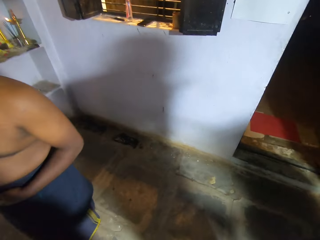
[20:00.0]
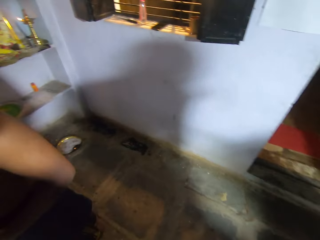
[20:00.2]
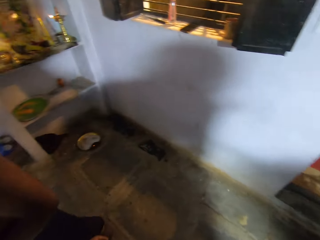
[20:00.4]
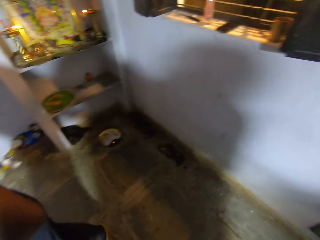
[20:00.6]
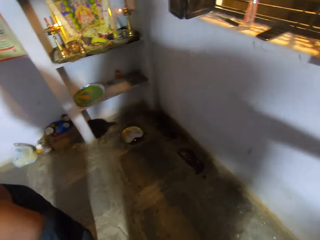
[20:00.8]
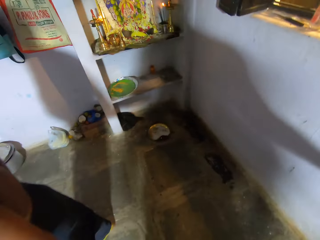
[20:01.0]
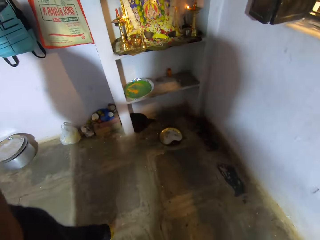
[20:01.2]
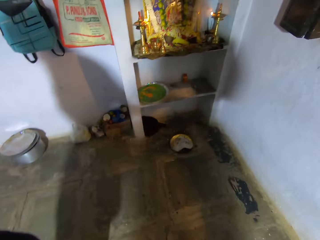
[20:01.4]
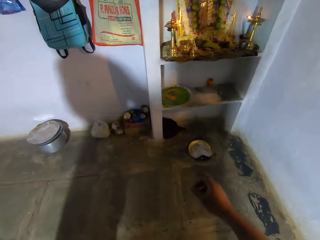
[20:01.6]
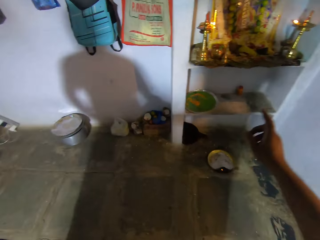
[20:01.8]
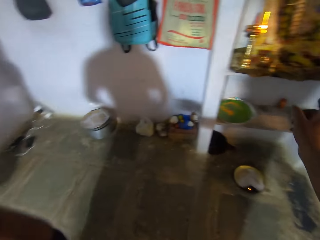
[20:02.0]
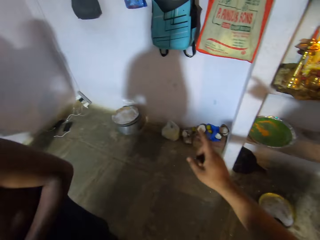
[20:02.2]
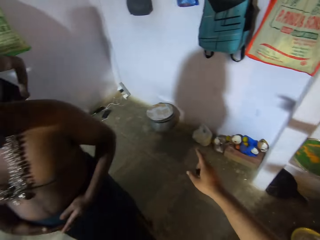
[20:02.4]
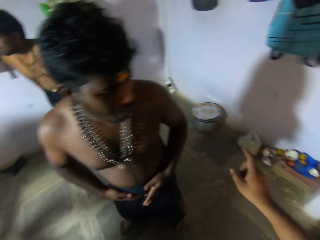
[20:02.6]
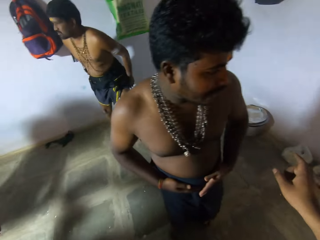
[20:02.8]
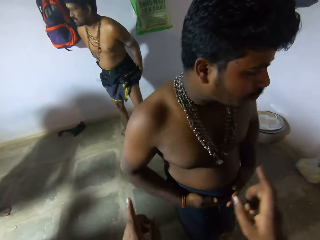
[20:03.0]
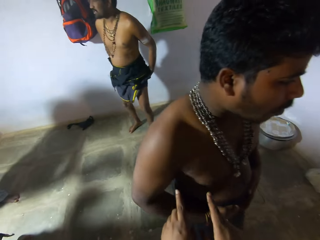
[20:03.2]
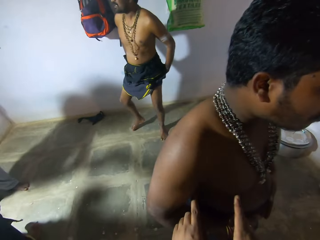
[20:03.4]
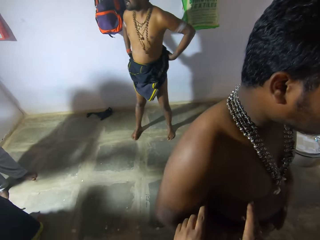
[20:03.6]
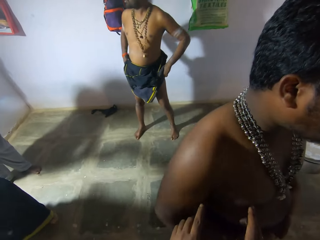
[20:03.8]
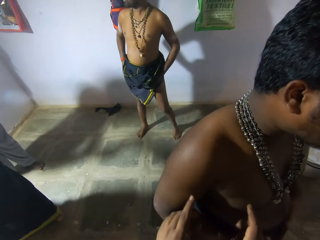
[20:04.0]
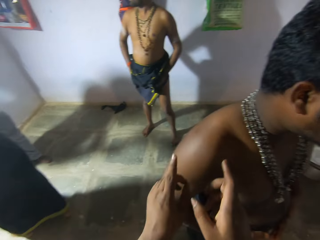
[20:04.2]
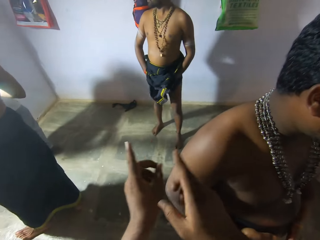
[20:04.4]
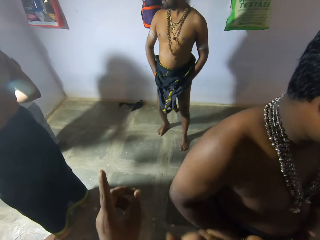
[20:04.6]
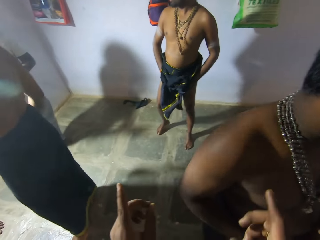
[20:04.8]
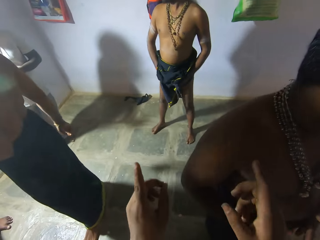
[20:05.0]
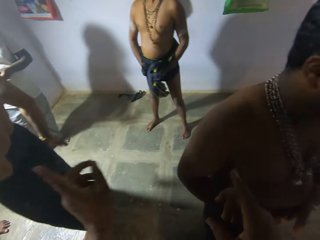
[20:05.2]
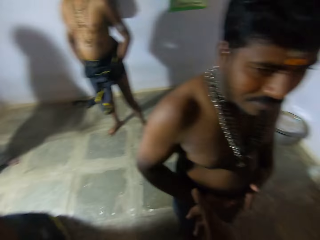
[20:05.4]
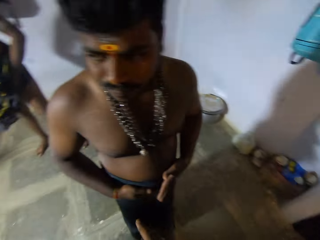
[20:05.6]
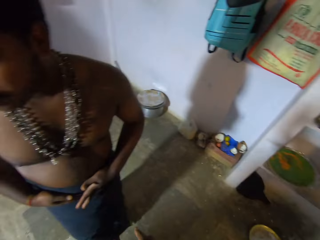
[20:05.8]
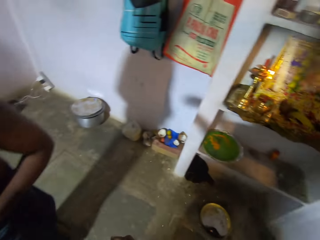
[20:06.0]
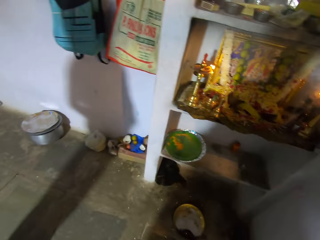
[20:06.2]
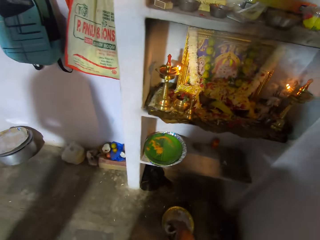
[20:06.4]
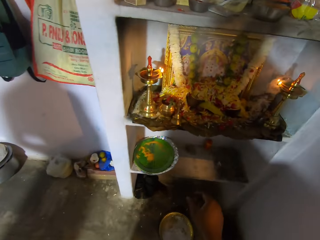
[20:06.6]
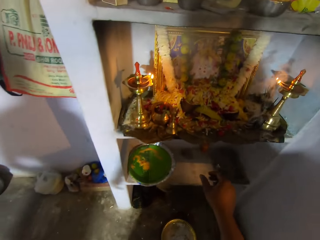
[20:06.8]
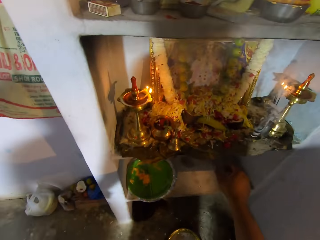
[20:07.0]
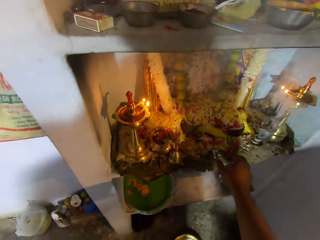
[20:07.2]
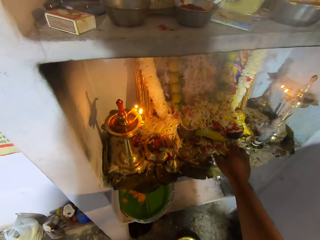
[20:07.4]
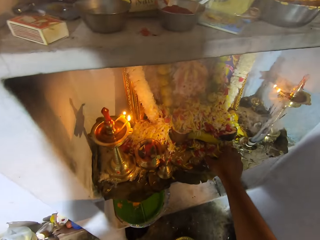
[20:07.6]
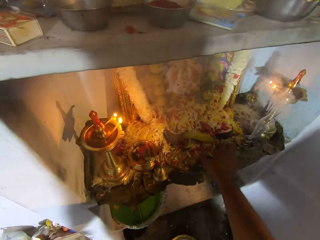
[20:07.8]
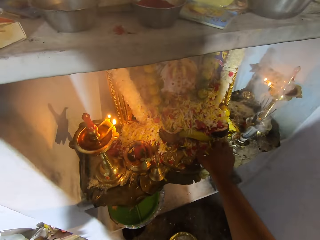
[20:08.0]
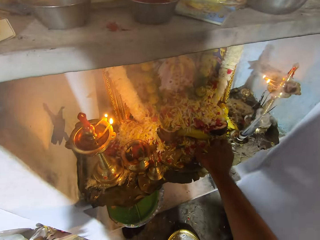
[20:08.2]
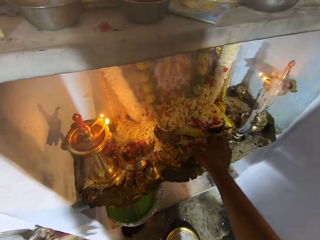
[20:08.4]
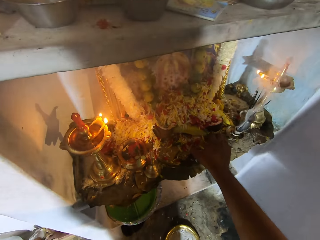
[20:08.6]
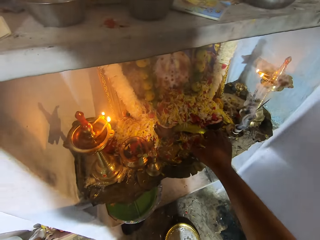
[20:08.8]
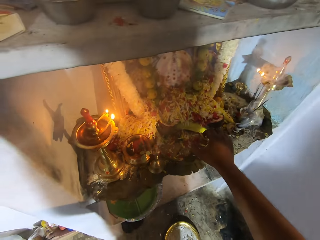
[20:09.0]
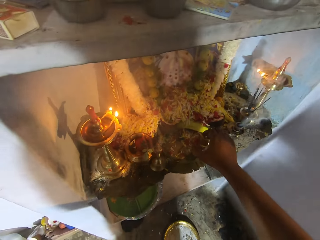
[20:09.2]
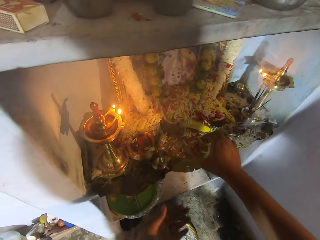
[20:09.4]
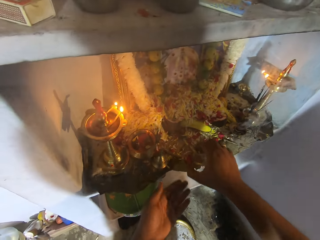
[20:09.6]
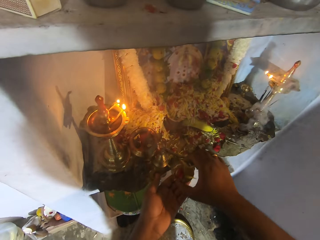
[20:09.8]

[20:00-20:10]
A man licks his hand. The camera wearer walks around. They point at something with a finger. They talk. They look around. They look at the man. Another man adjusts the clothes with hands. The camera wearer holds a third man and talks to the third man. They point with fingers. They turn around. They look around, walk around, stop. They pick something from the shelf with the right hand.

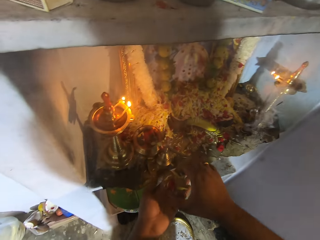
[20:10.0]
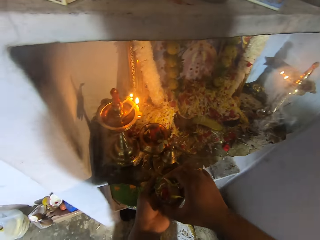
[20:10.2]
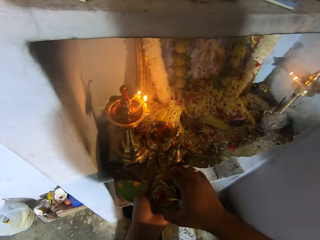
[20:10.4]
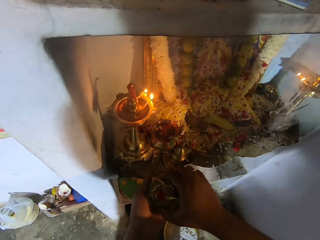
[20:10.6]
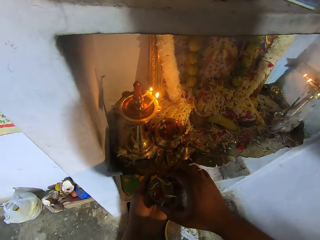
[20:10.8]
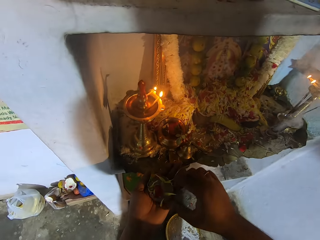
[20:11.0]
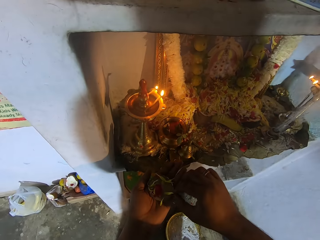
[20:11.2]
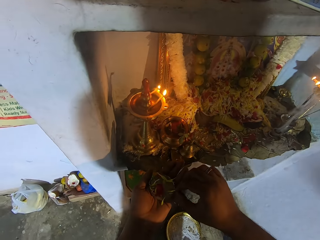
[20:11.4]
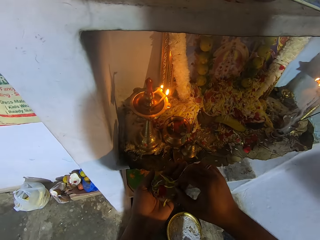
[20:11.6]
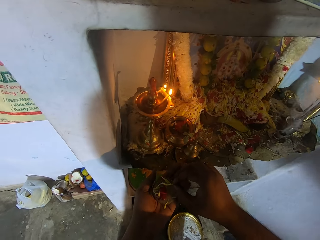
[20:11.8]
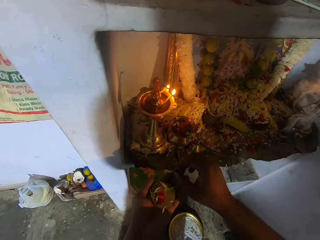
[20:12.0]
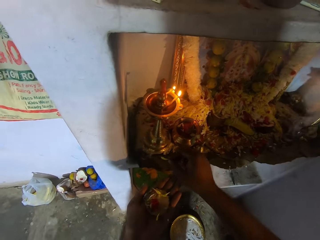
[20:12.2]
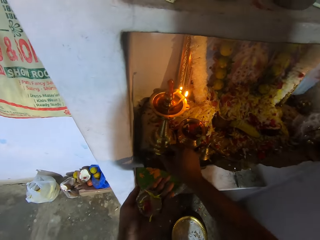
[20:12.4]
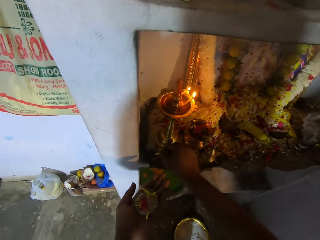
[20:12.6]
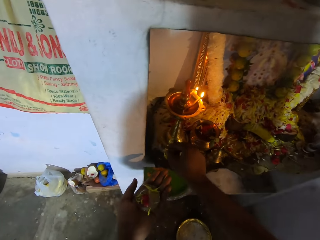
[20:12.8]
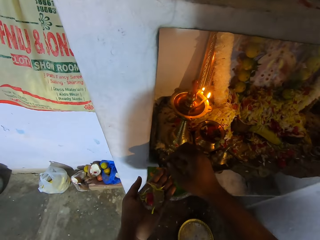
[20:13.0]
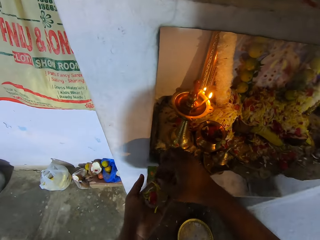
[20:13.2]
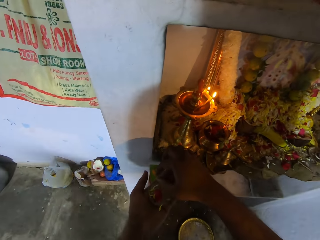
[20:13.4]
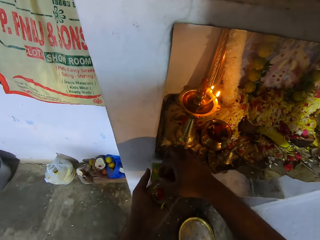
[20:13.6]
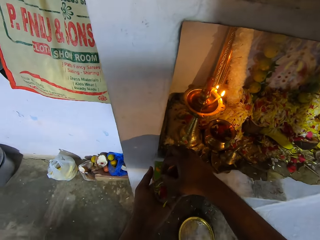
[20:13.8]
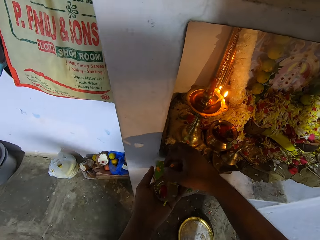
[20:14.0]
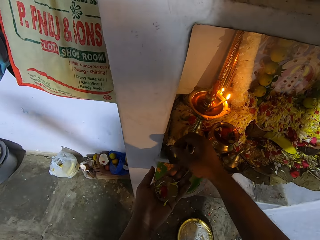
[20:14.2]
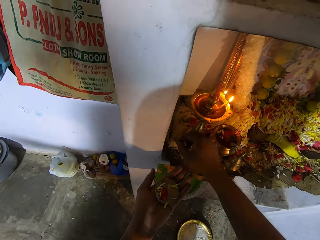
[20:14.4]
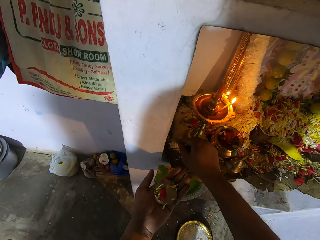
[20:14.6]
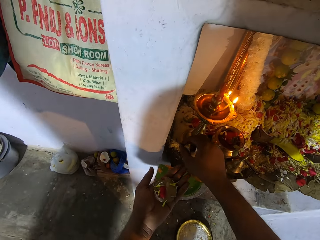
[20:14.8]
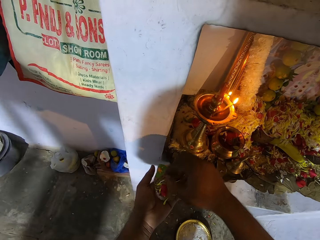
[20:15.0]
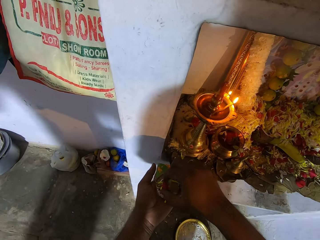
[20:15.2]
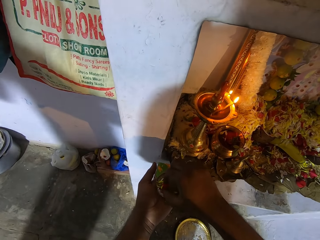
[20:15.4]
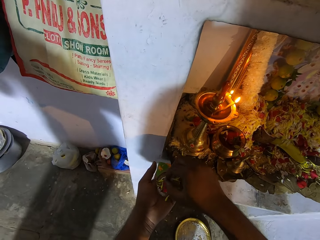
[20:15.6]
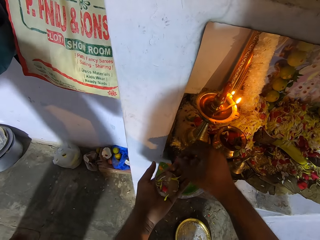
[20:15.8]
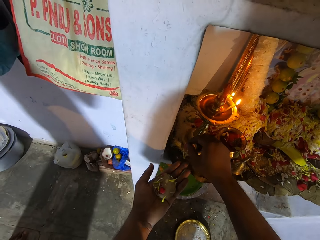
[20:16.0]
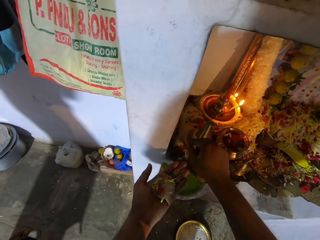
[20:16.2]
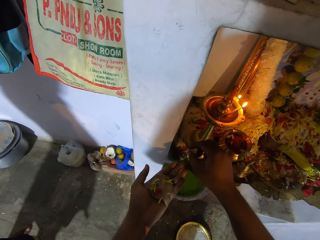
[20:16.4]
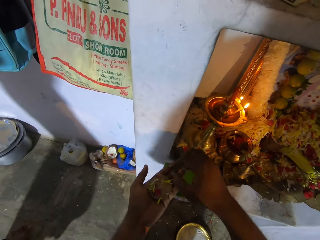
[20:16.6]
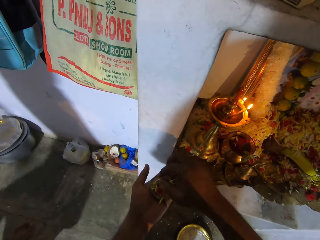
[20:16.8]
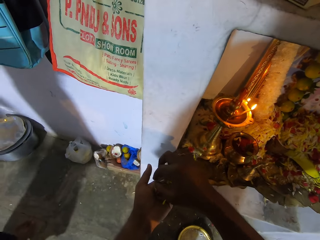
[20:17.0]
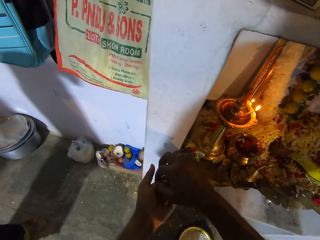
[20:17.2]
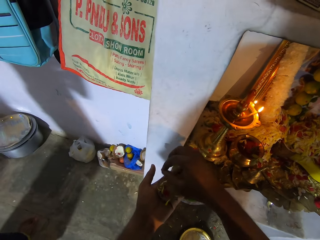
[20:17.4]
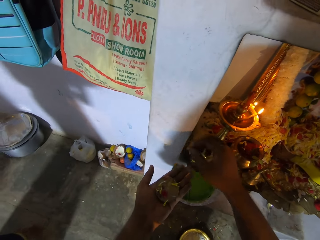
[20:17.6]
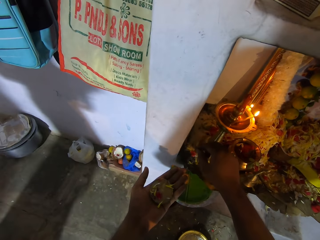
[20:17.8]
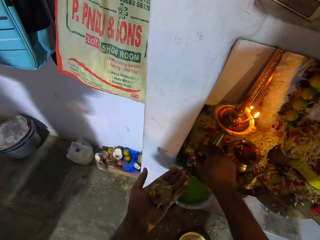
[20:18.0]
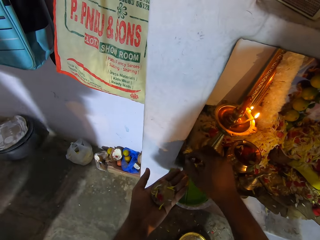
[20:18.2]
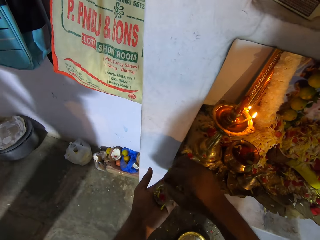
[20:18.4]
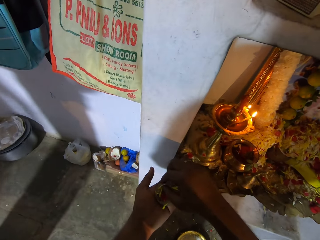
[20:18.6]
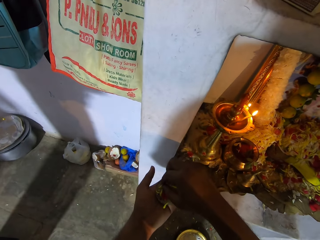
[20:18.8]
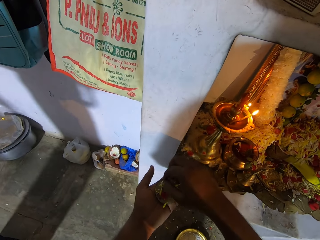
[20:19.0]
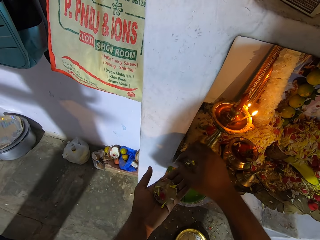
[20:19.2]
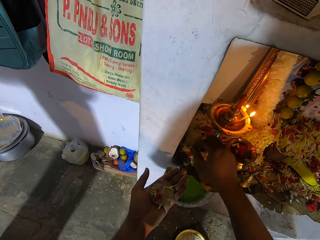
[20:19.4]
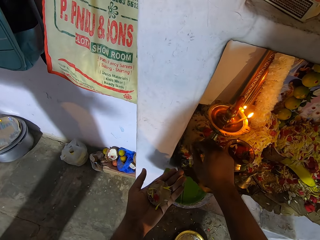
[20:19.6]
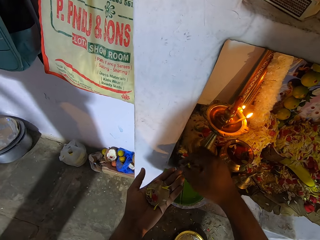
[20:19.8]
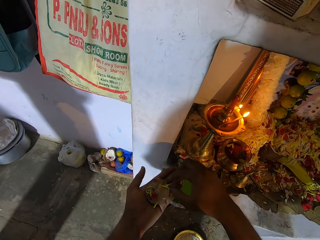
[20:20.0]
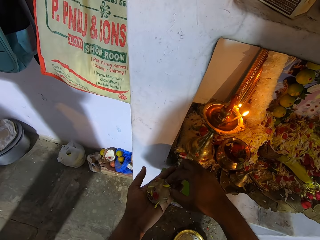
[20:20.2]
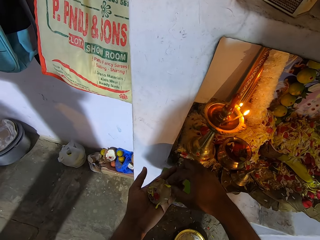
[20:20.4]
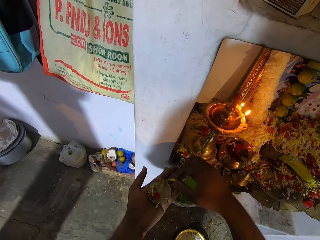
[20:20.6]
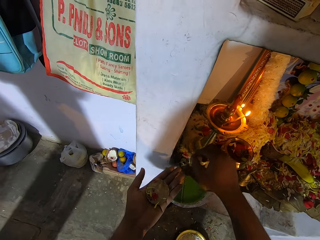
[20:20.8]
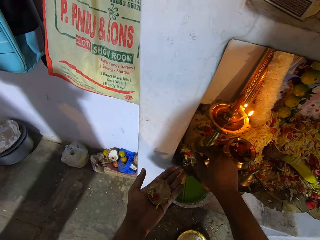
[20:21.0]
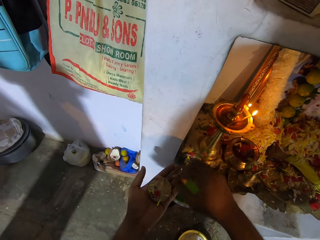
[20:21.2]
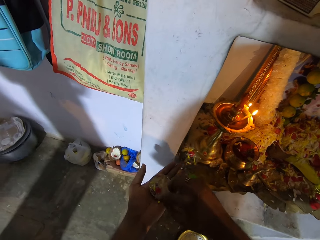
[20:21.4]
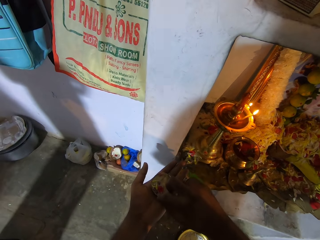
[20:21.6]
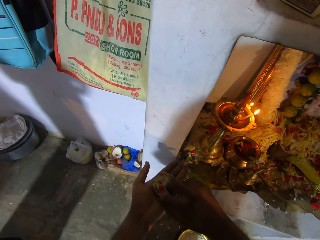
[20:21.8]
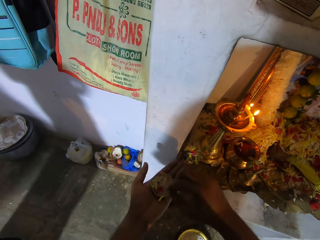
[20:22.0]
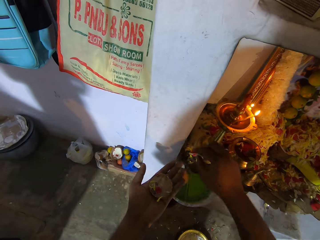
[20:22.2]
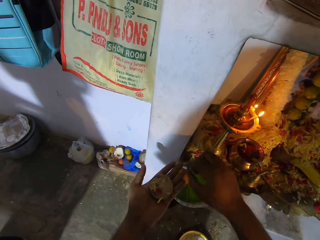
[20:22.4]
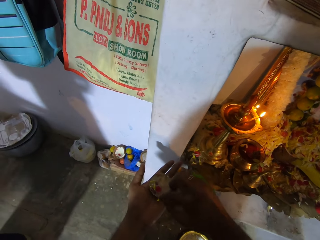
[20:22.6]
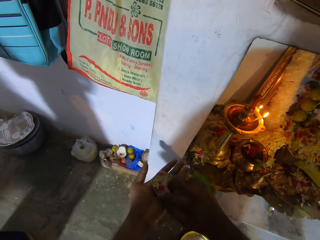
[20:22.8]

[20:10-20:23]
The camera wearer transfers something to his left hand. He picks something with his right hand. He puts something on the shelf with his right hand. He picks something with his right hand. He drops something on the shelf. He picks something with his right hand. He drops something on the shelf. He picks something with his right hand. He drops something on the shelf. He picks something with his right hand. He drops something on the shelf. He picks something with his right hand. He drops something on the shelf. He picks something from his hand with his right hand. He drops something on the shelf.
